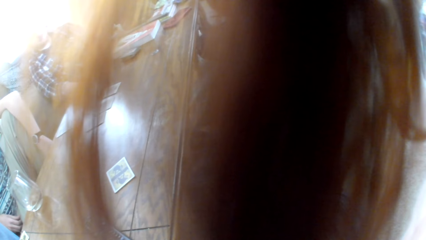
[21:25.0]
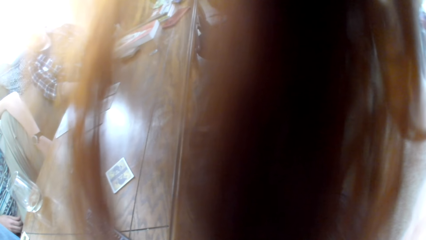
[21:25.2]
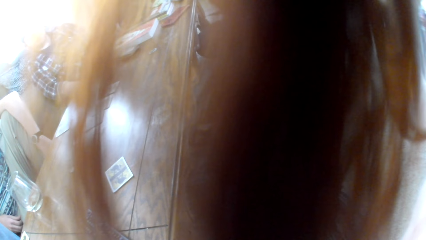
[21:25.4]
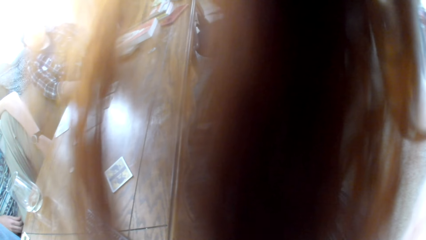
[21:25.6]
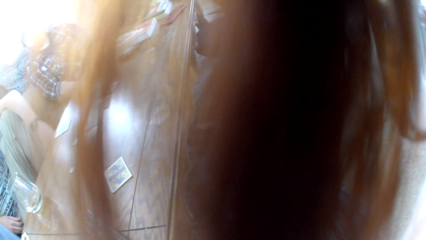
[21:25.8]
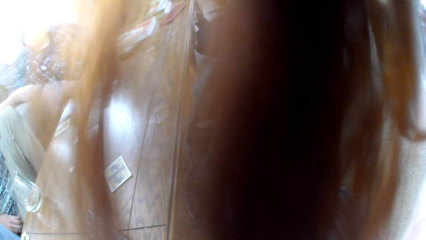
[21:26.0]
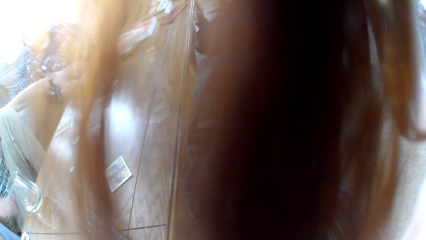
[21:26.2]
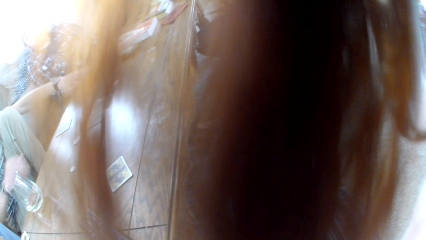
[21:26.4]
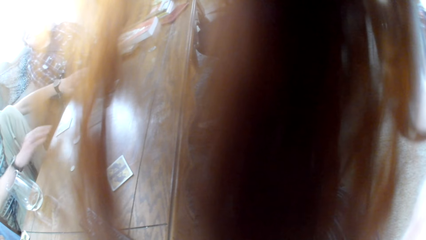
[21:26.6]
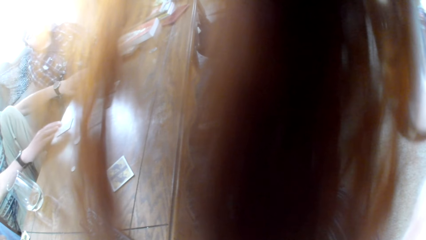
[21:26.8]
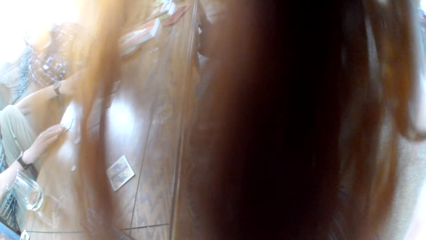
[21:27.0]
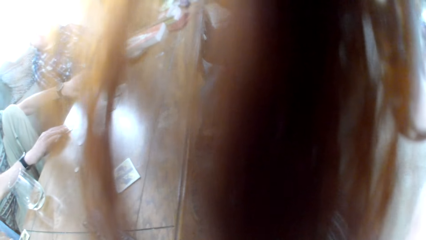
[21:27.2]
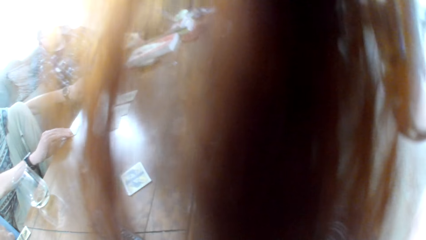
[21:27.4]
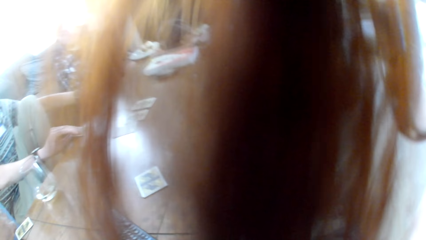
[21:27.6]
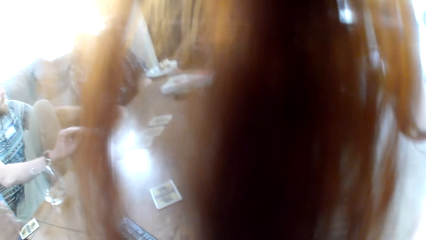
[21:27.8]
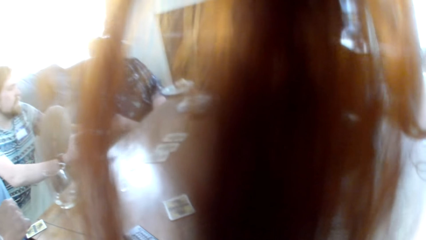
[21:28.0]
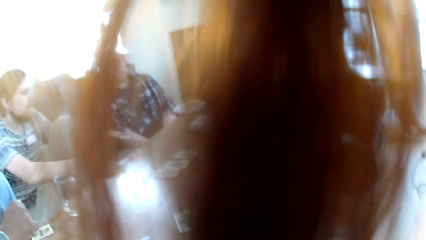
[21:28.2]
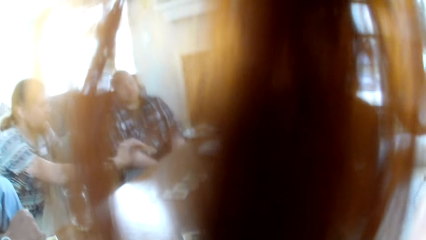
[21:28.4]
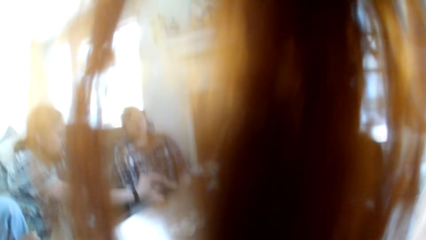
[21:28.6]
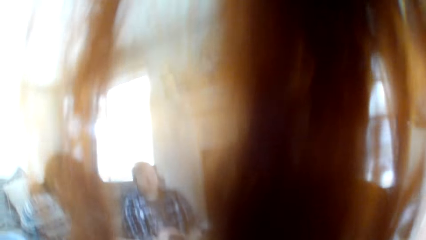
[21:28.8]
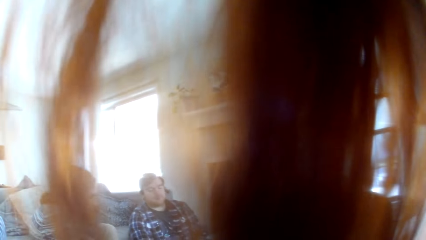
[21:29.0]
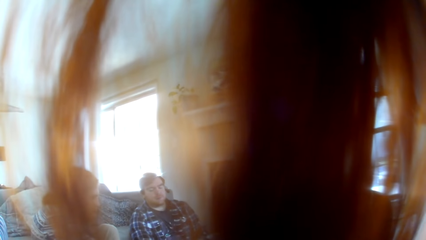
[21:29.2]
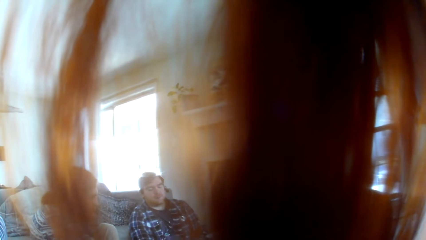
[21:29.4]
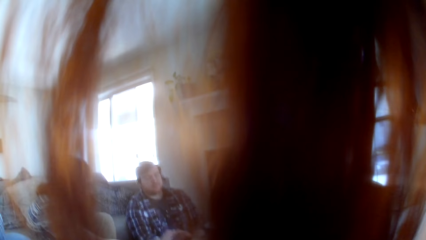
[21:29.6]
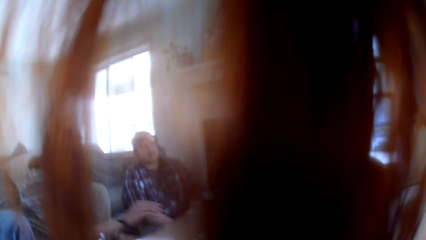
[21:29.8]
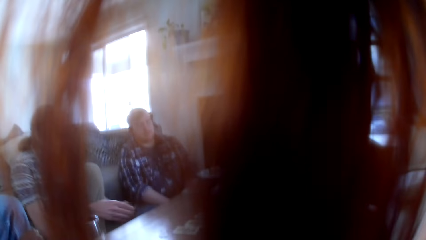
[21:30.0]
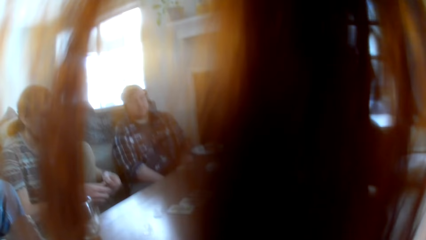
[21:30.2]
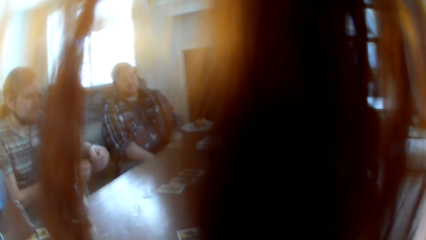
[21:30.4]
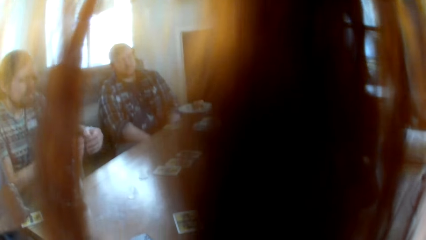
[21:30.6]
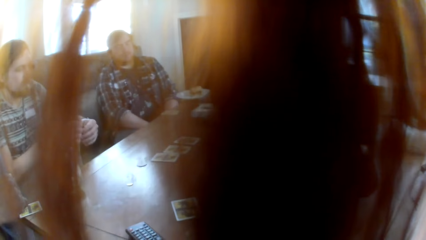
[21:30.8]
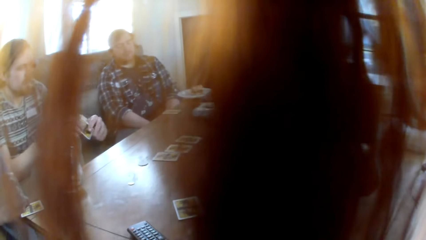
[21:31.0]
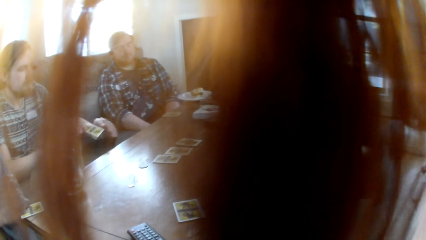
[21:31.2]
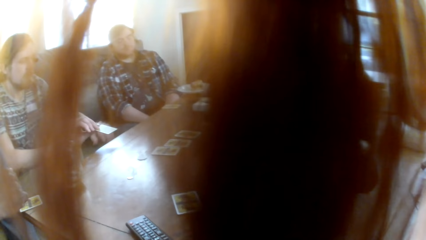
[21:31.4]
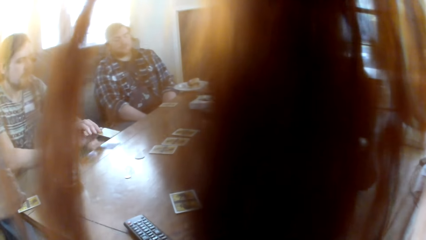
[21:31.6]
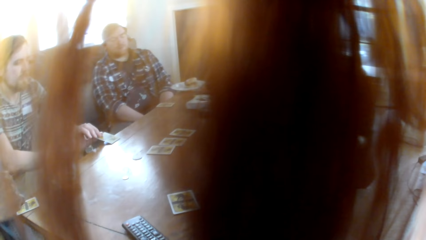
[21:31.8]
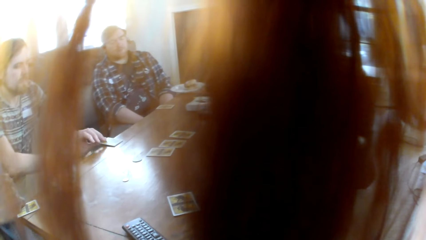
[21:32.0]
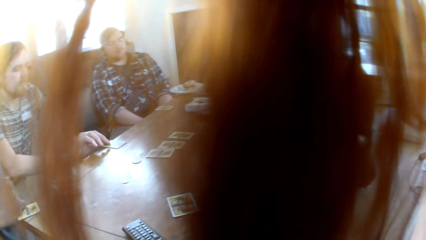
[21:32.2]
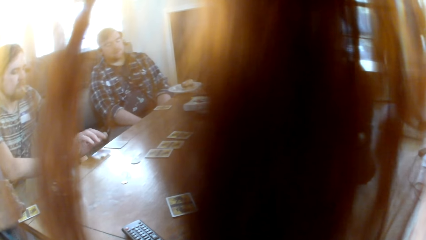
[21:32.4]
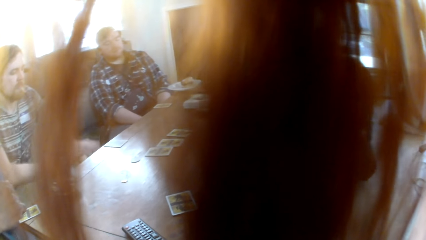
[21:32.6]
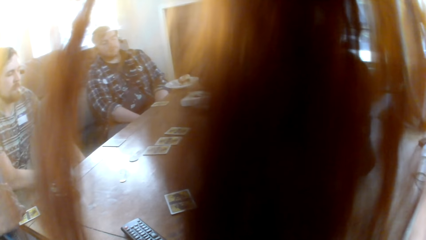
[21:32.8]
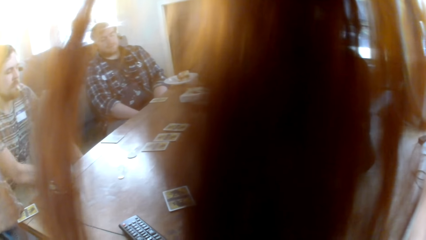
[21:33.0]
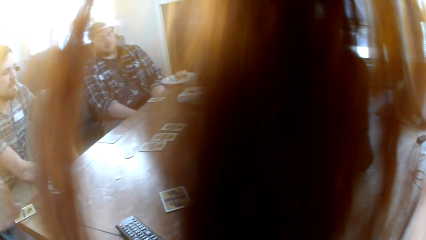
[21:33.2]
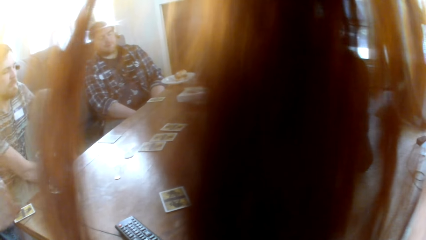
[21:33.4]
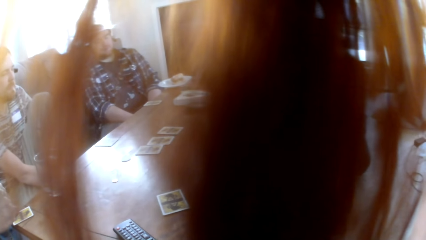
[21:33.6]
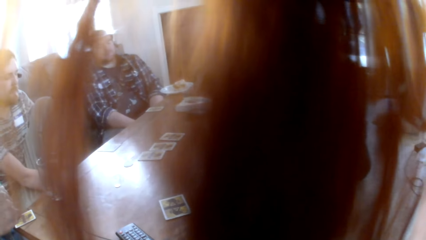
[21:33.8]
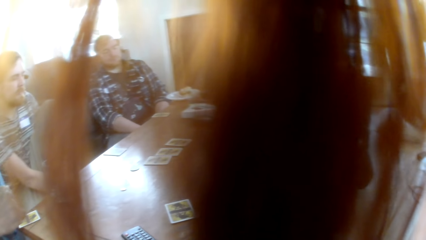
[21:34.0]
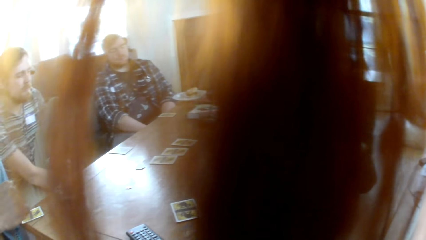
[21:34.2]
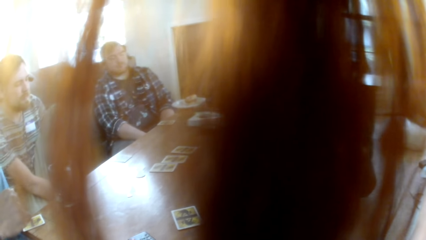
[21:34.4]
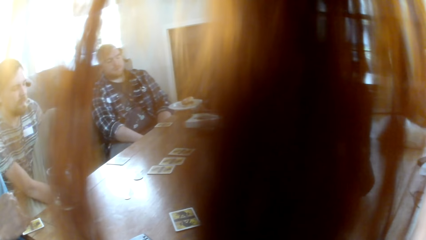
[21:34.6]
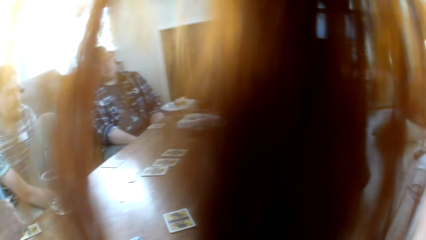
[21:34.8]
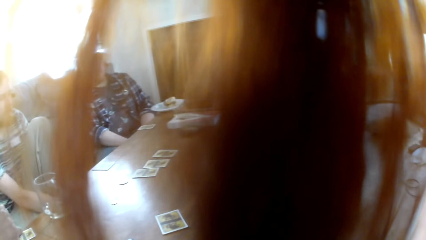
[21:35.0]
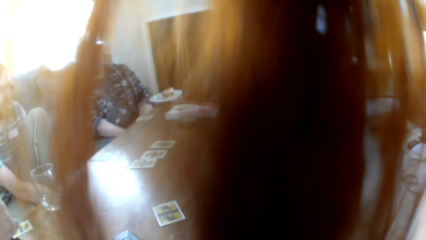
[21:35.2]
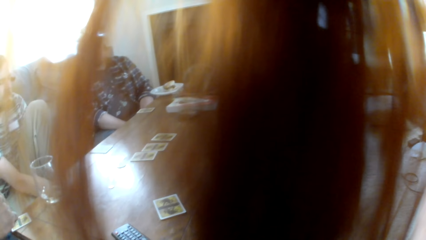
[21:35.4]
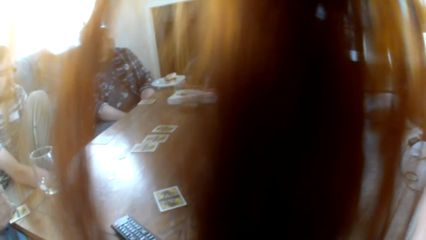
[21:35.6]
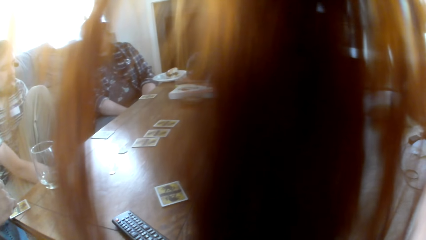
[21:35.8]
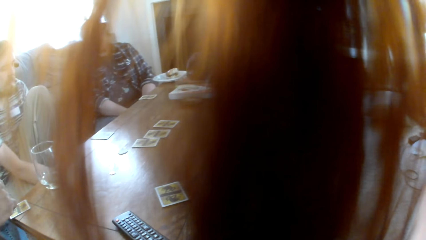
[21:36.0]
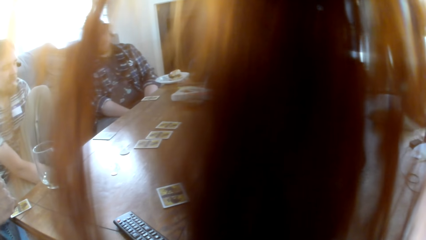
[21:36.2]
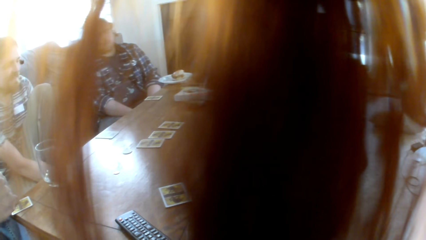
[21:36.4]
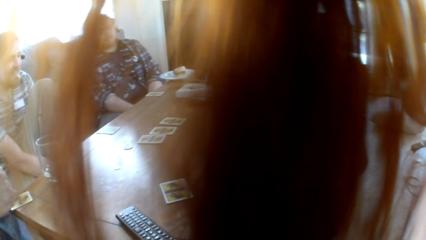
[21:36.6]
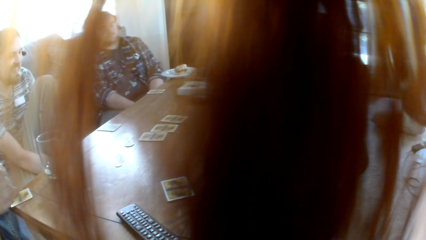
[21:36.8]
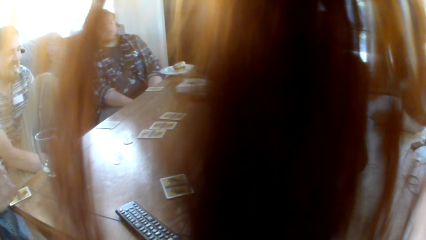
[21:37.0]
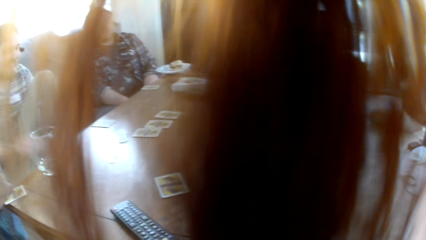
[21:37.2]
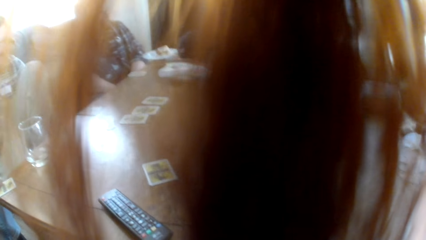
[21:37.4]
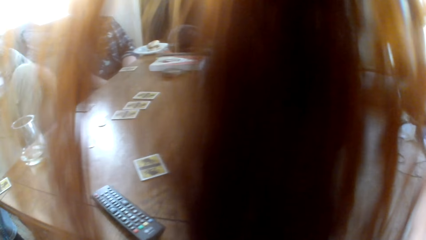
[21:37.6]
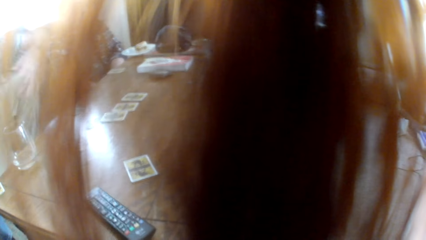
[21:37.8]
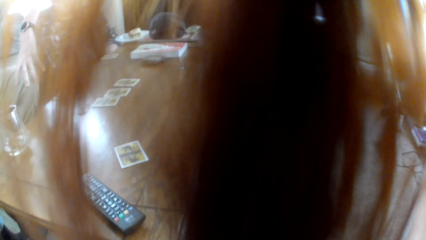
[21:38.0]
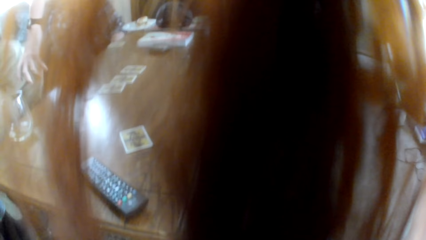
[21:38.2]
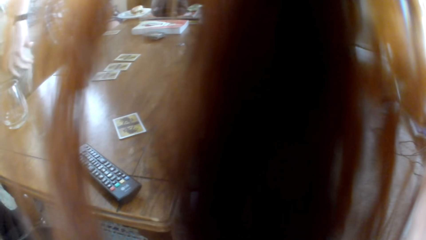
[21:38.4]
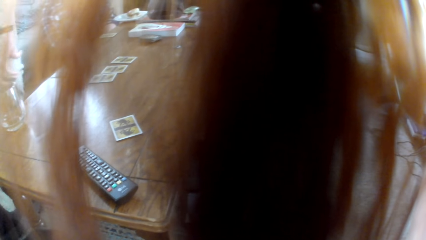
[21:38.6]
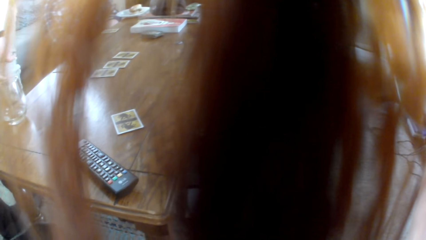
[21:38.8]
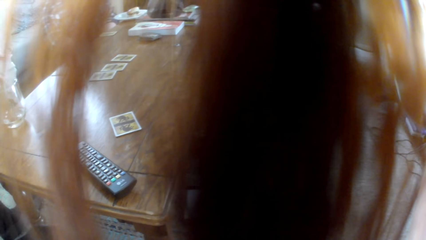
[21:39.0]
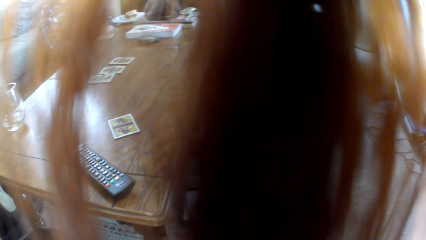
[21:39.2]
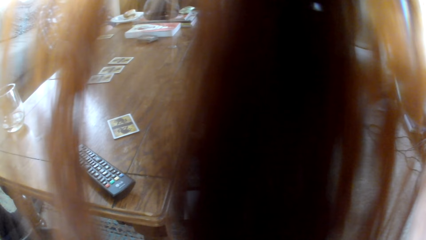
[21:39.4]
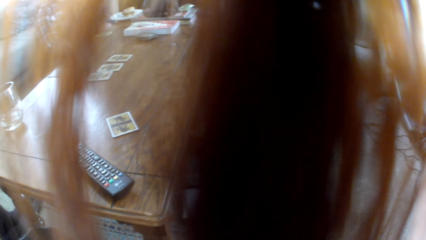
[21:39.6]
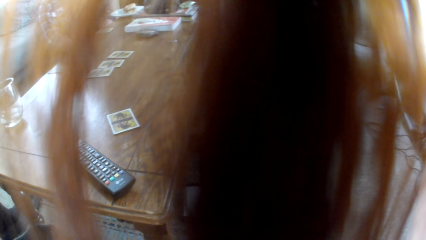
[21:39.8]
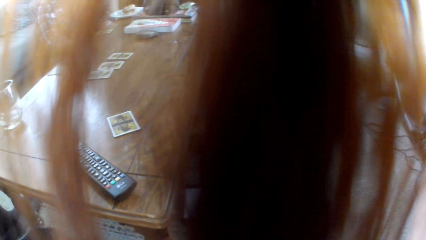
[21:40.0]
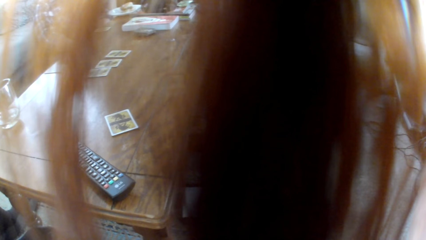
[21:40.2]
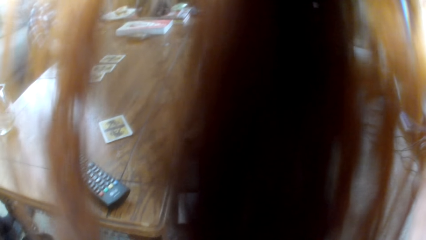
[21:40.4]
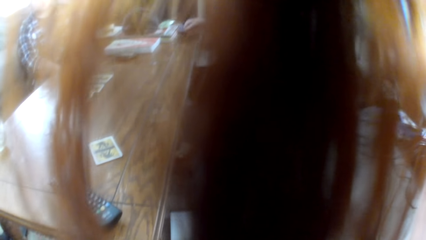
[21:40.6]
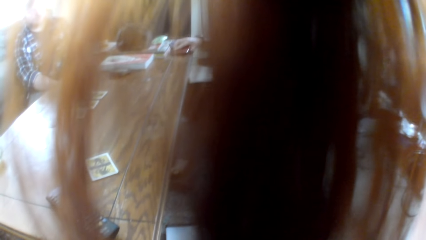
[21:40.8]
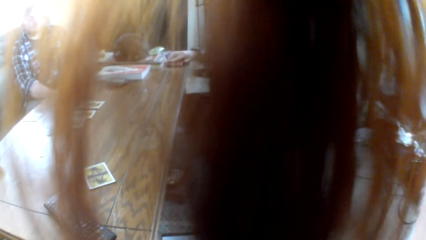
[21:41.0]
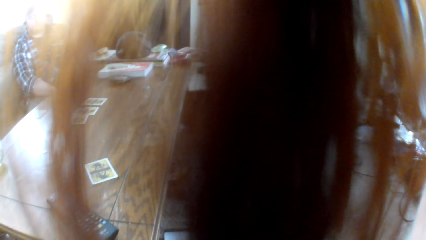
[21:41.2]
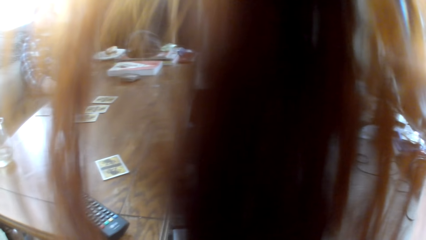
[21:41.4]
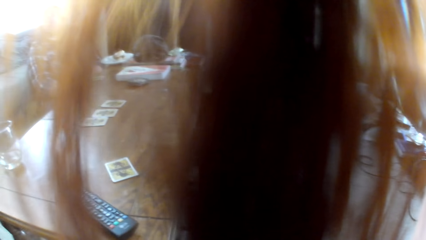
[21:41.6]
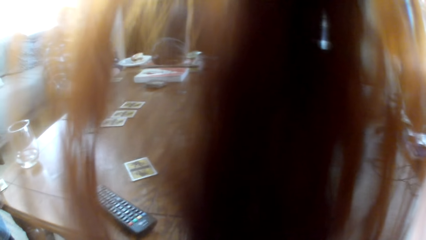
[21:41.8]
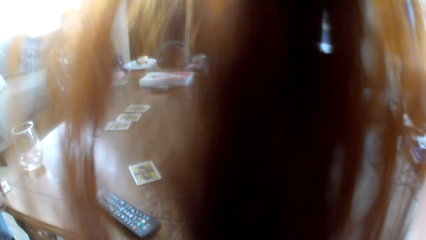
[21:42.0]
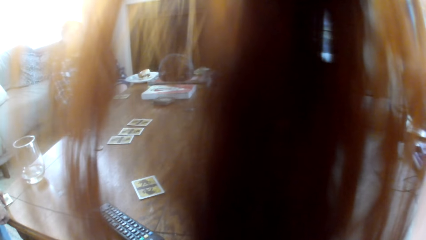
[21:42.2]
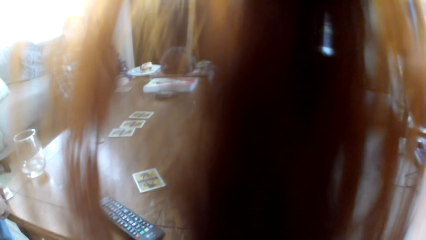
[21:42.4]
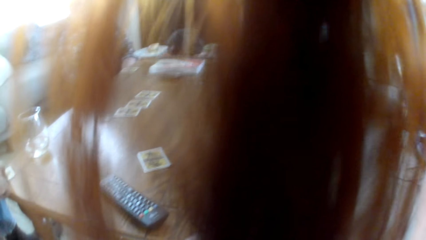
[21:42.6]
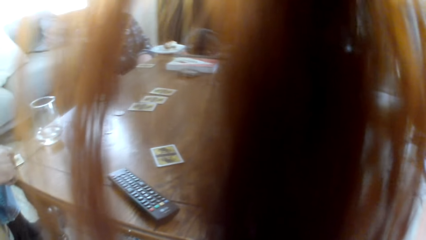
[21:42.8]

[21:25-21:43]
A man holds the card. The man takes the card. The man puts the board game card on the table. The man stands up.
